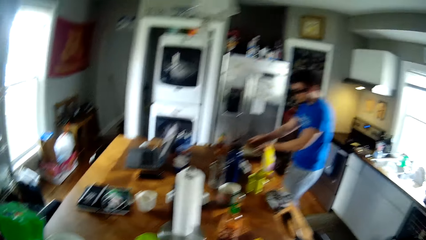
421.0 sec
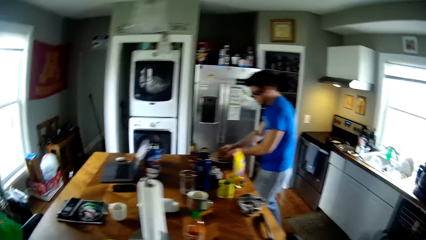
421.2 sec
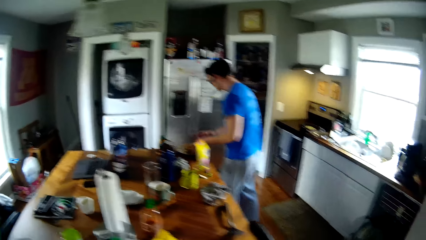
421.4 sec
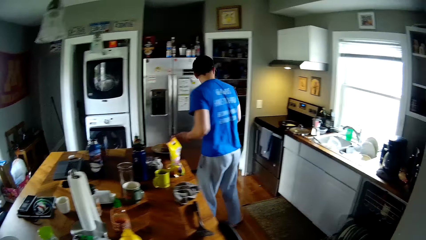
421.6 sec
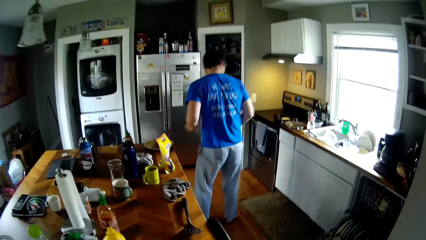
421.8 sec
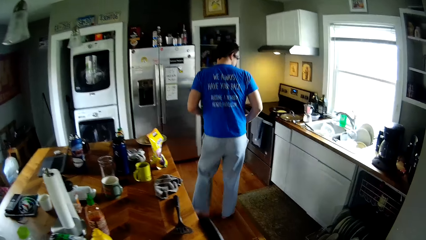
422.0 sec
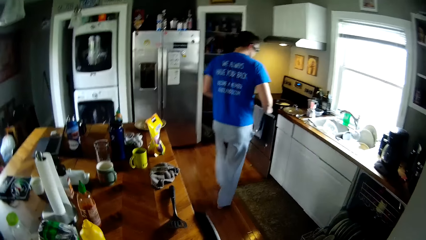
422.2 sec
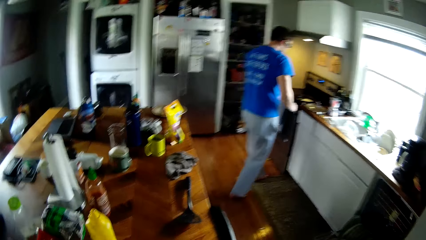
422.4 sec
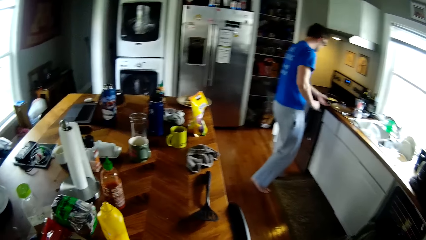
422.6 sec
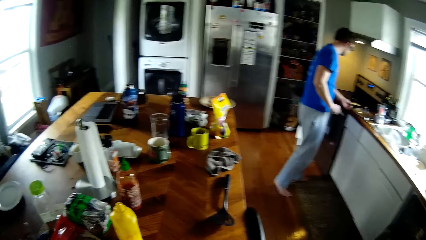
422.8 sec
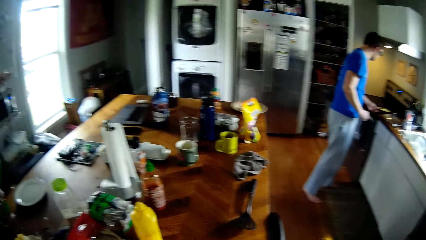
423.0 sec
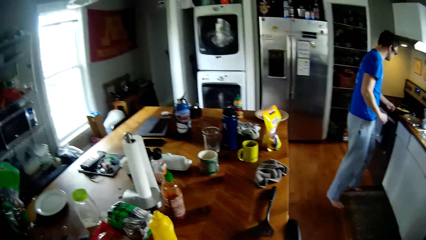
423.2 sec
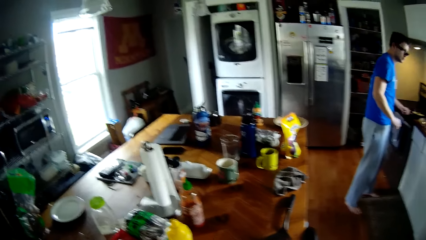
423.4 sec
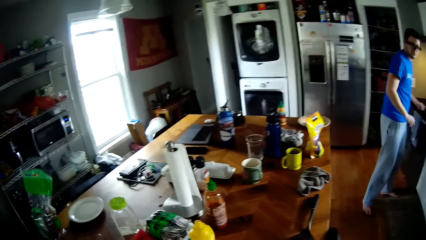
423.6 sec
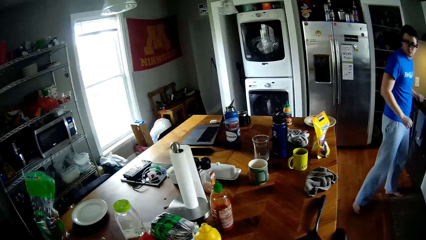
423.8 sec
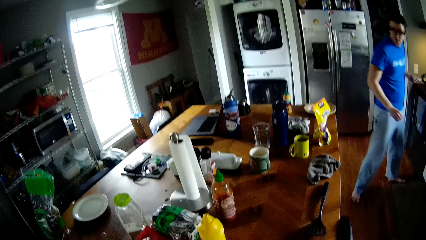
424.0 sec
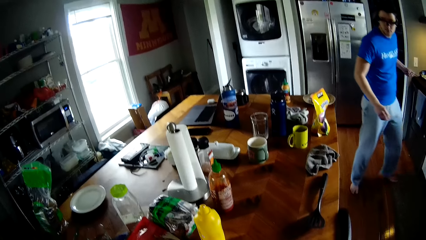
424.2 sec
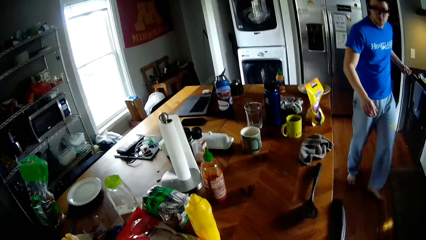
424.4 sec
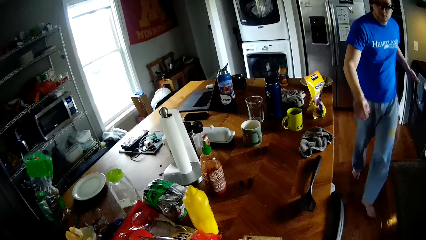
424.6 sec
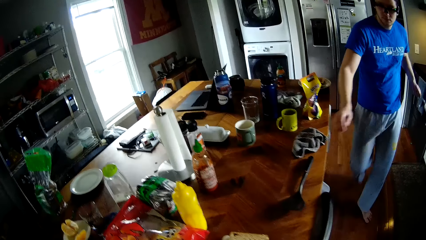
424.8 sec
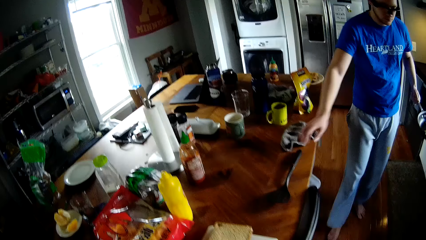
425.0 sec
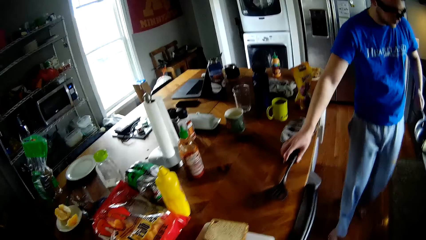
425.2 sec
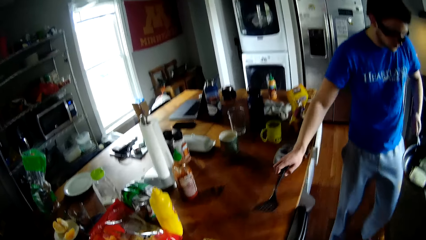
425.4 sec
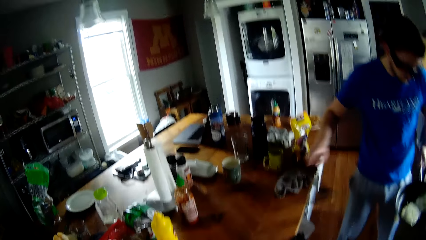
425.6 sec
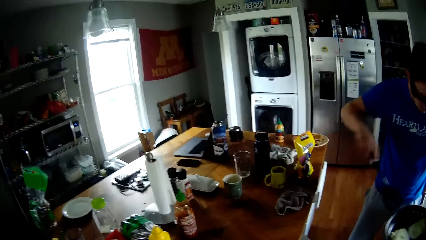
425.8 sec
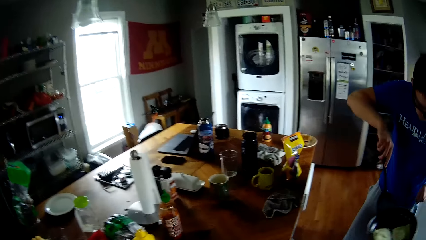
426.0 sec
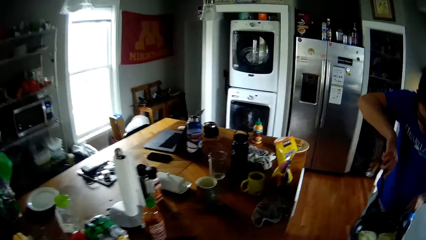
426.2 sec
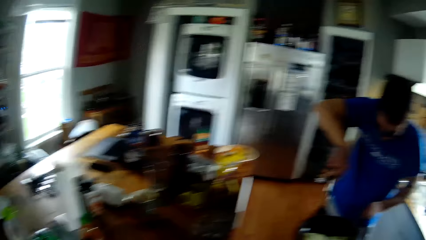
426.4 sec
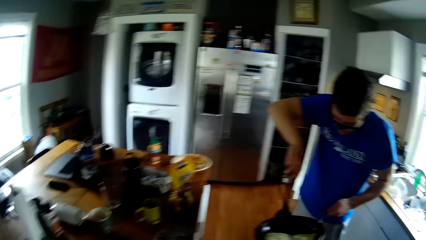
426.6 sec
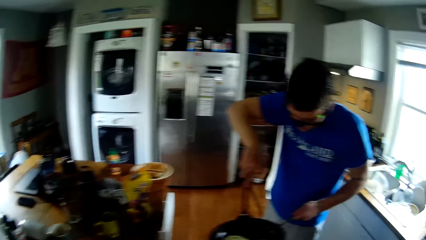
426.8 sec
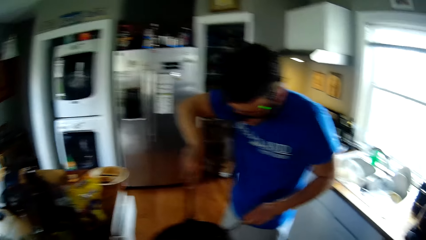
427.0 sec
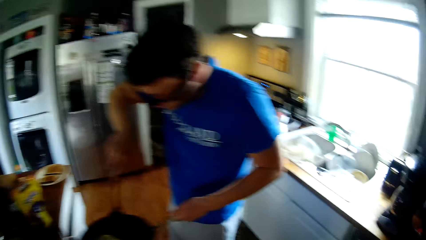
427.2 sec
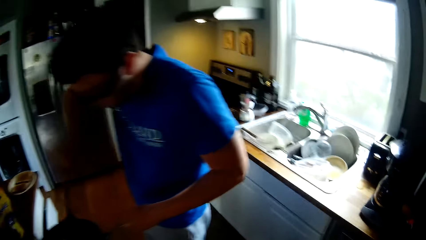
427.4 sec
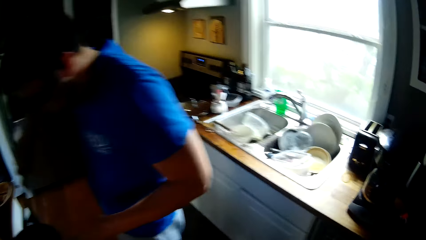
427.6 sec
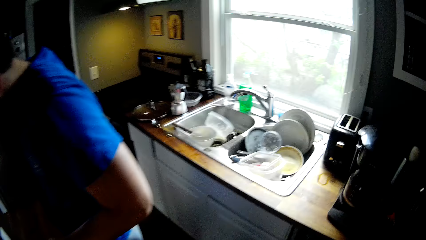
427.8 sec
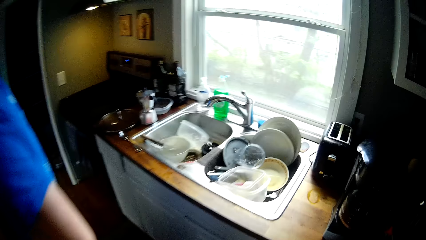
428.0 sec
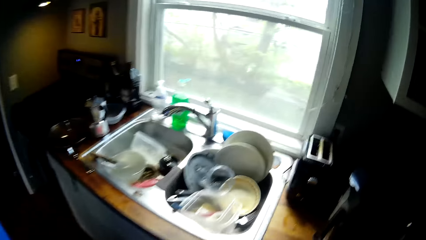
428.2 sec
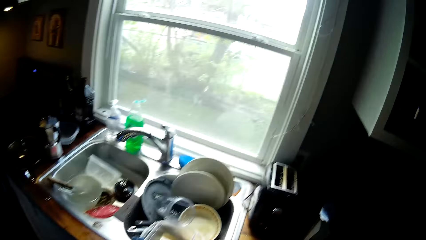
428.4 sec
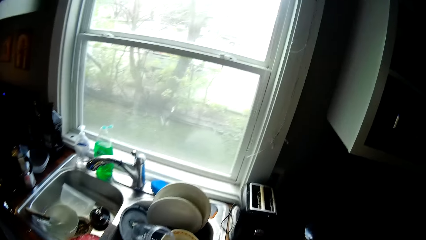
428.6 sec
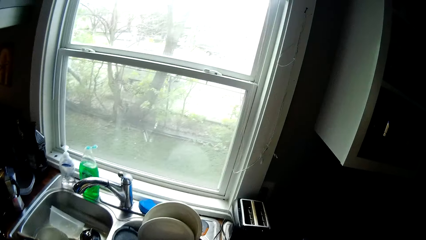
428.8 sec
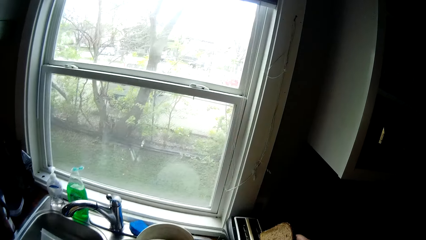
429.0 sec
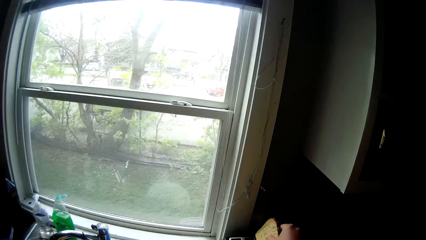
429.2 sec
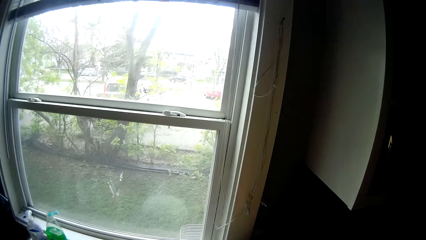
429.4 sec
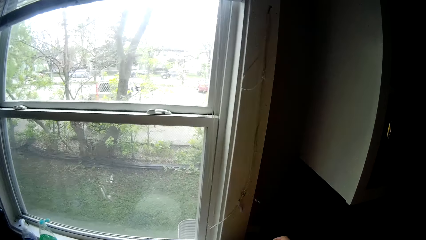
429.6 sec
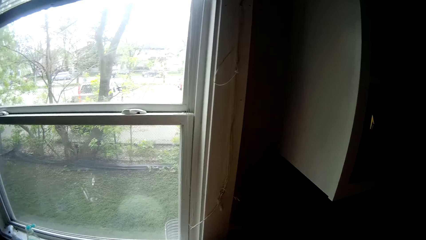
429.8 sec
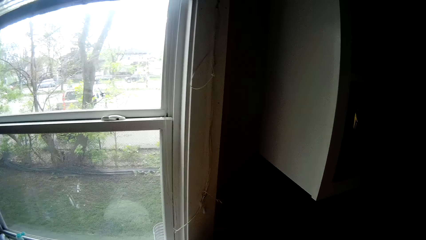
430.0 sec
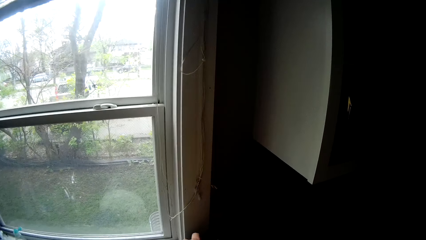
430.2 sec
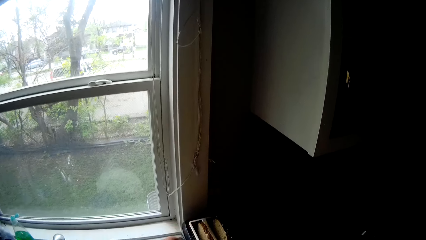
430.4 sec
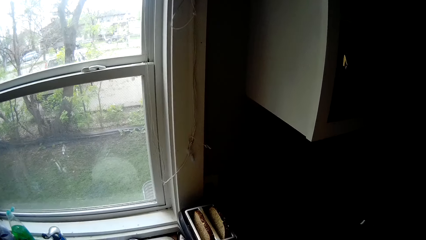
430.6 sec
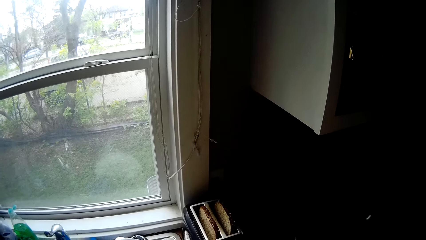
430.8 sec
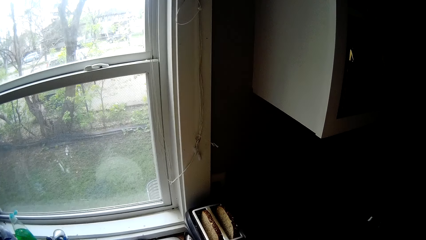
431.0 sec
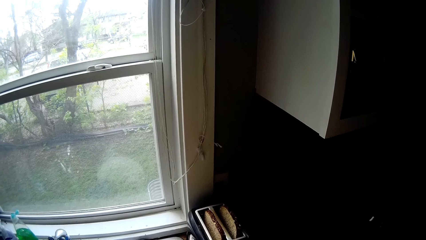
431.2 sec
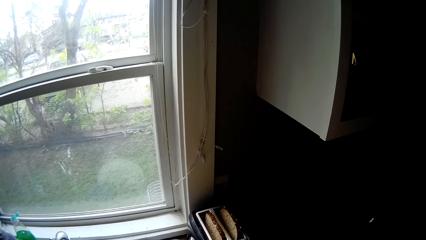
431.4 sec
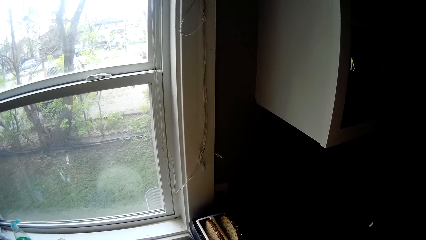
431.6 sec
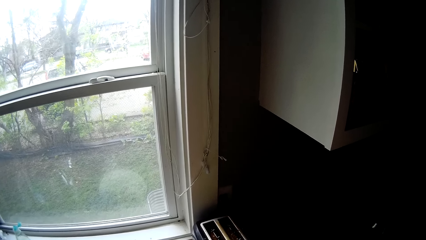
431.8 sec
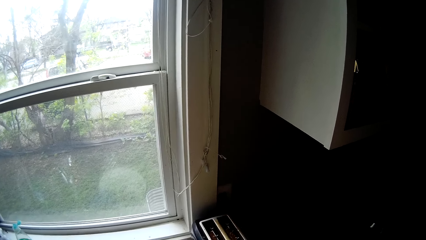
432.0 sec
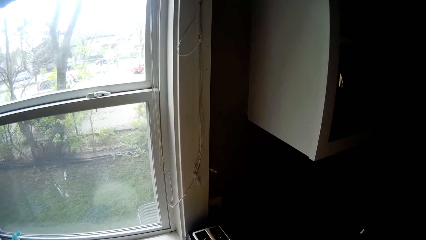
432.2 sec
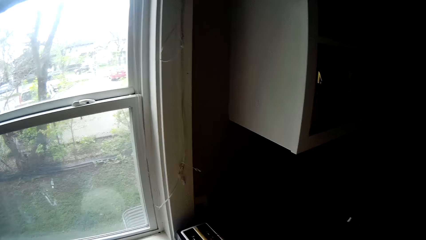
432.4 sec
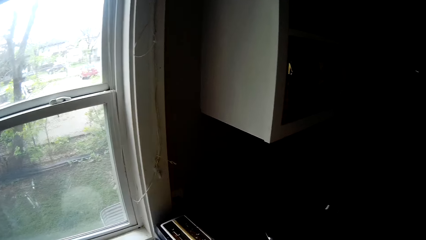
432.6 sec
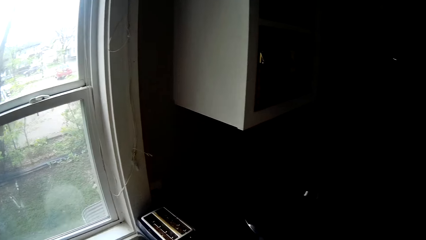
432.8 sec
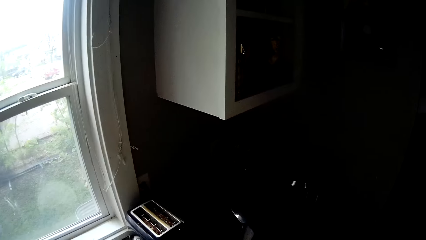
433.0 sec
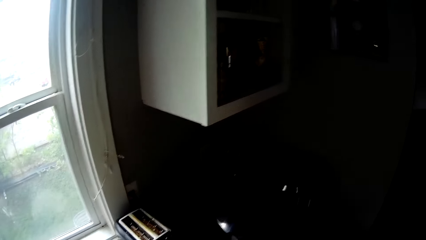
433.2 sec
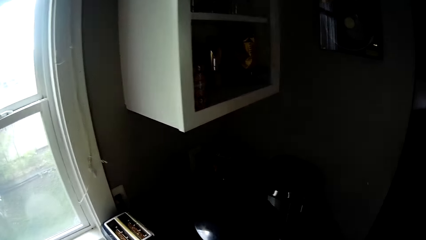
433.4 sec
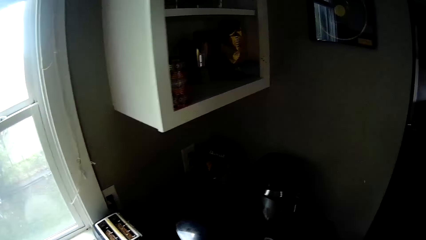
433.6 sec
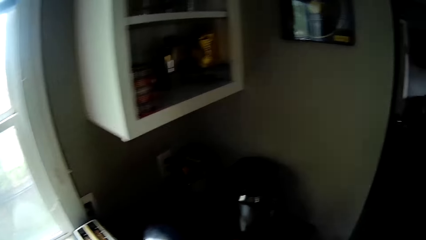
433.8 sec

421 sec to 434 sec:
A man places a sandwich on a plate on the table with both hands. The man picks up a frying pan from the cooker with his left hand. The man picks up the spatula from the table with his right hand. The man scoops an egg from the frying pan with the spatula in his right hand. The camera wearer walks to the sink. They put some bread in a toaster.

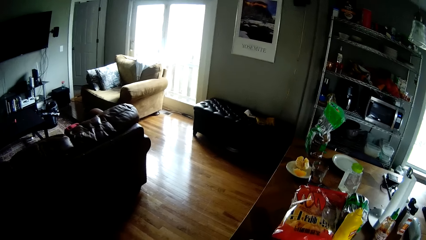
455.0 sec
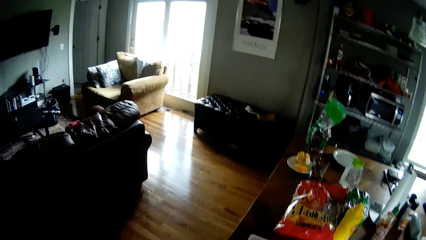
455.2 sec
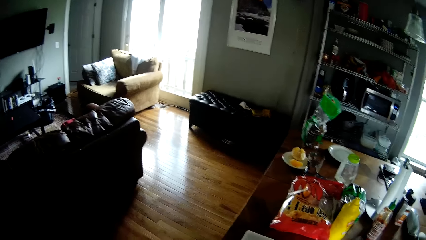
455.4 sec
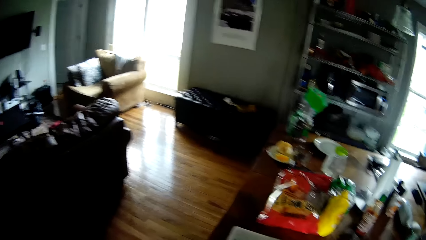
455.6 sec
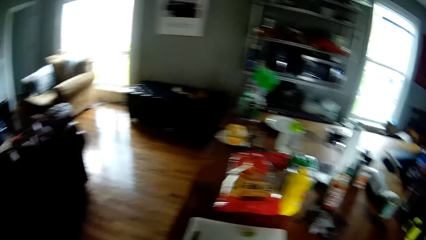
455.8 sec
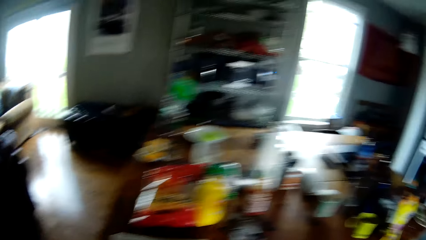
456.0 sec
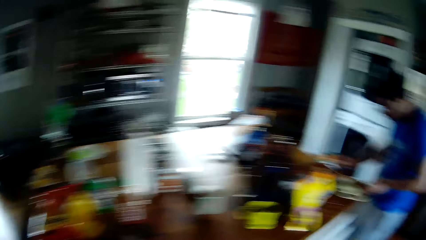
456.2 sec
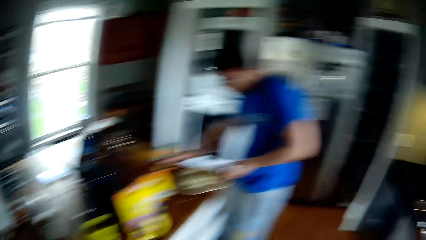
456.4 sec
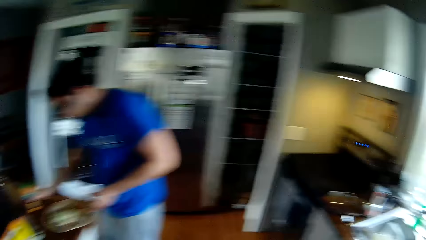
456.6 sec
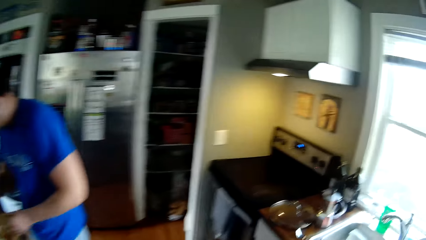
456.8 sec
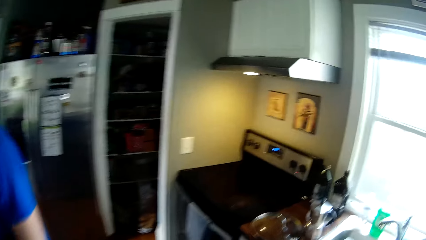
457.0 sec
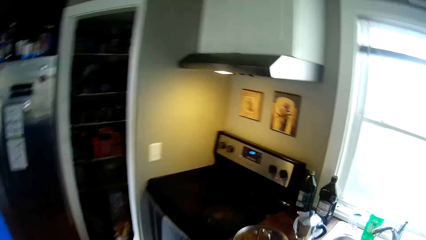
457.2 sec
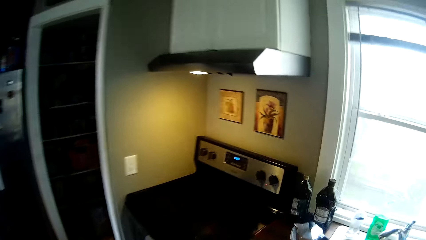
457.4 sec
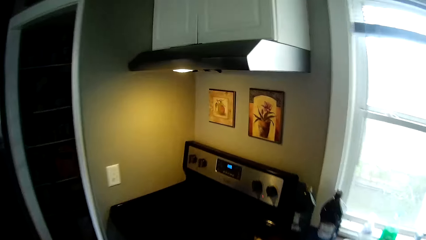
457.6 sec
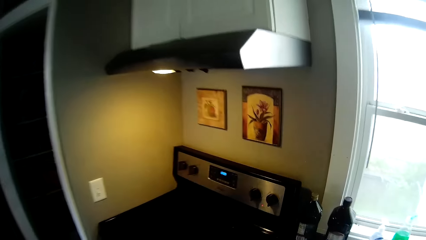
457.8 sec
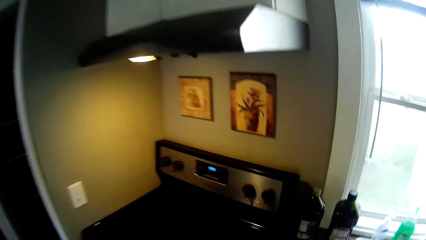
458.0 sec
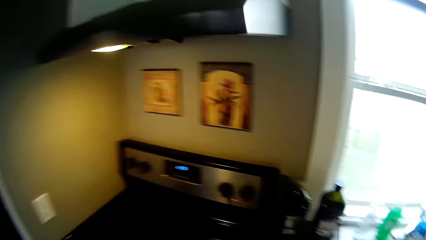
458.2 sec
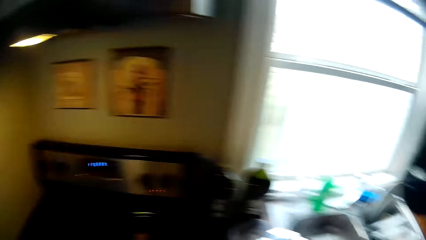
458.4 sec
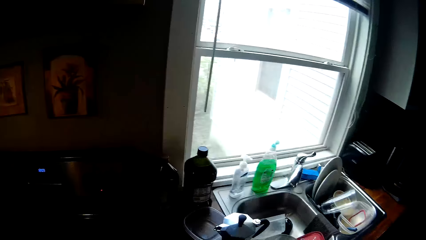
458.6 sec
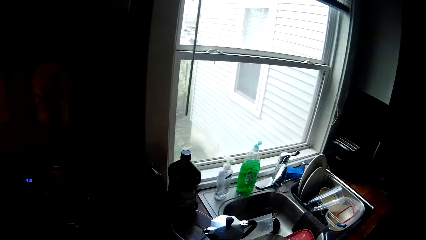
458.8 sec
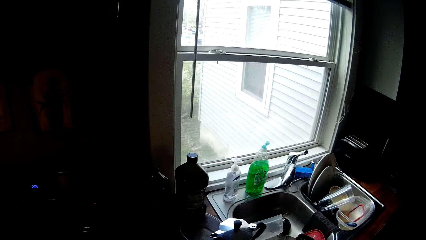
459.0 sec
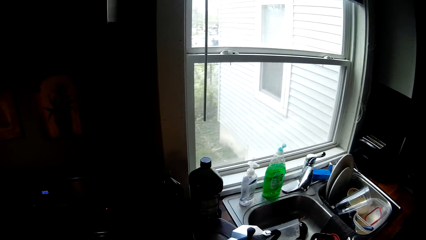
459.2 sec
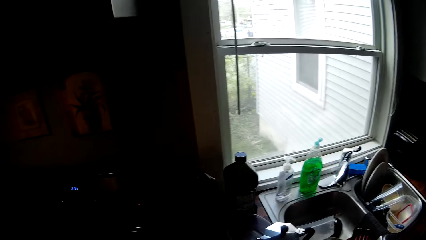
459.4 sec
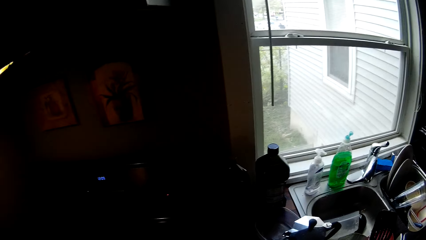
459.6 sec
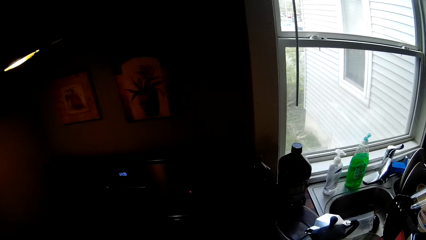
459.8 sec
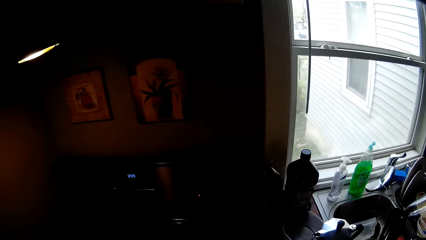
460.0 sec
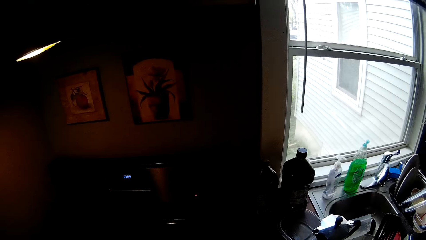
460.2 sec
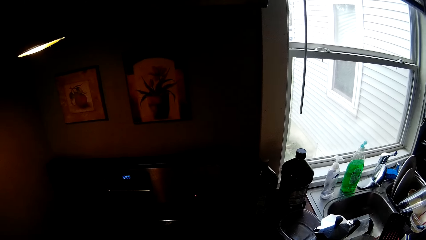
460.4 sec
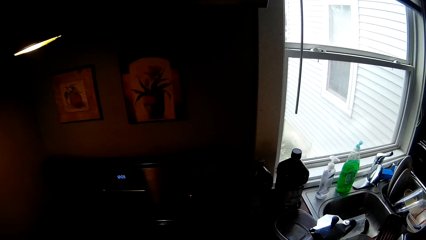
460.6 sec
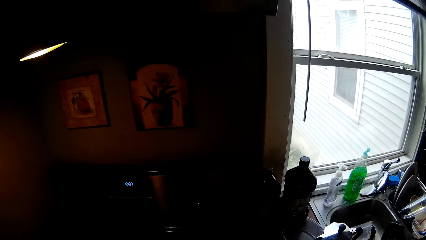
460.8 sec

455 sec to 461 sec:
The camera wearer walks towards the cooker. He walks around the kitchen. He holds the spatula in his right hand.
